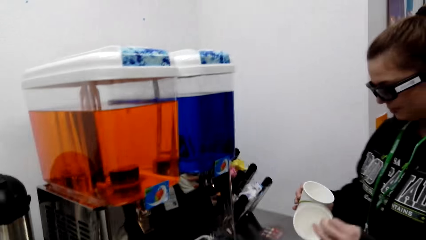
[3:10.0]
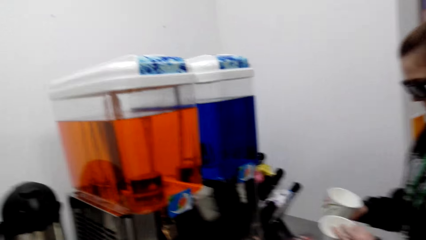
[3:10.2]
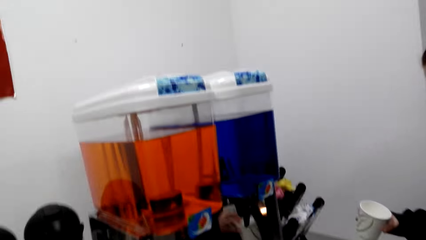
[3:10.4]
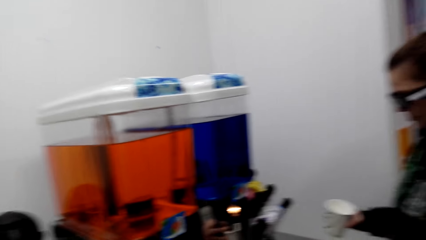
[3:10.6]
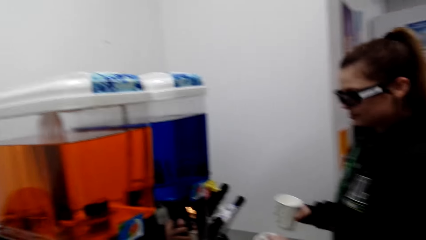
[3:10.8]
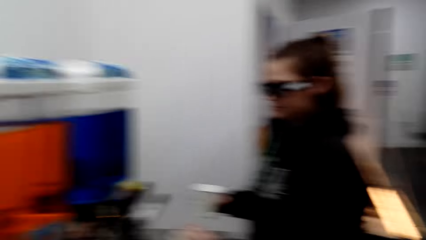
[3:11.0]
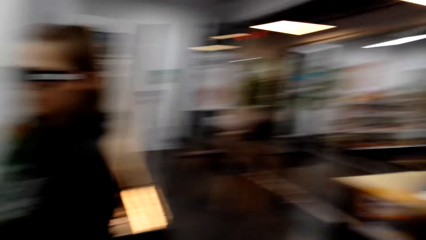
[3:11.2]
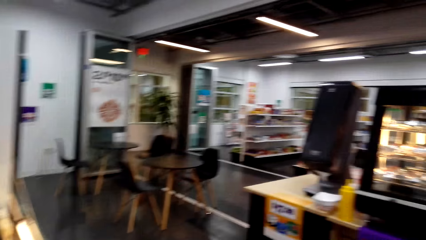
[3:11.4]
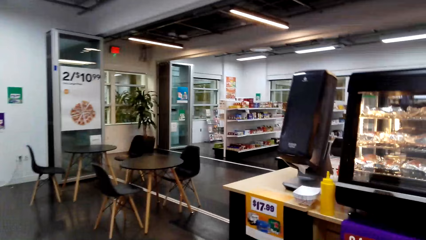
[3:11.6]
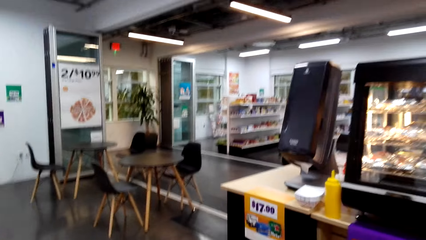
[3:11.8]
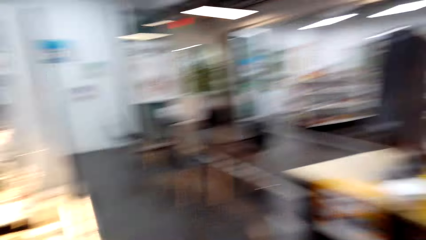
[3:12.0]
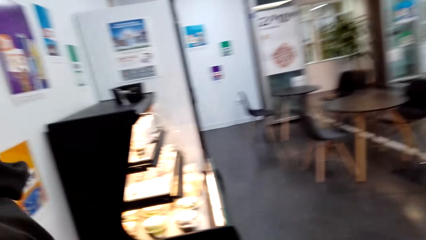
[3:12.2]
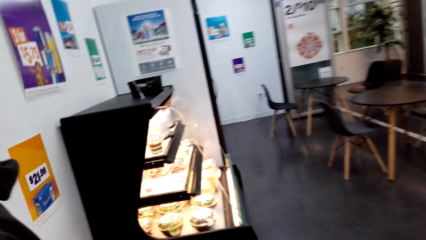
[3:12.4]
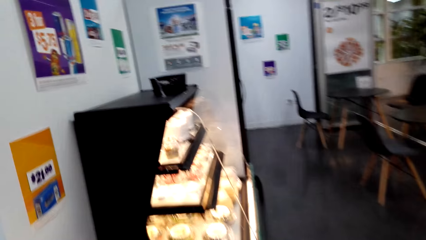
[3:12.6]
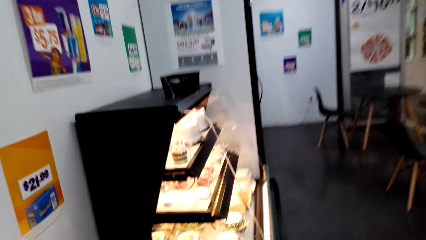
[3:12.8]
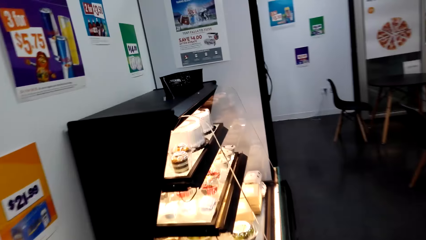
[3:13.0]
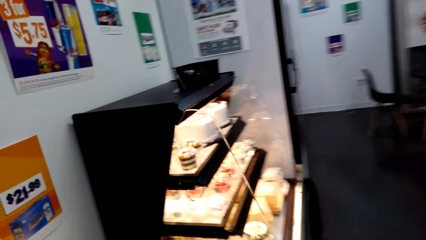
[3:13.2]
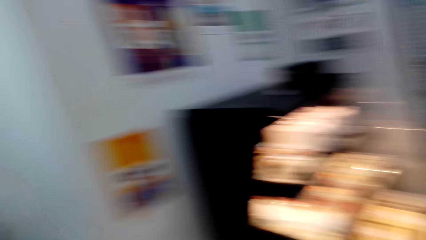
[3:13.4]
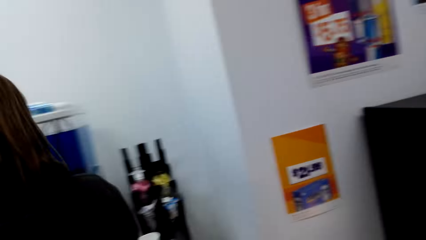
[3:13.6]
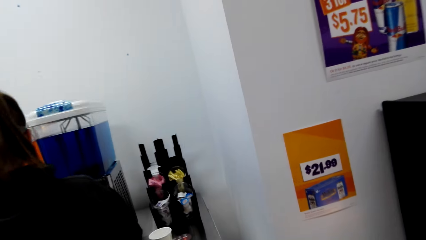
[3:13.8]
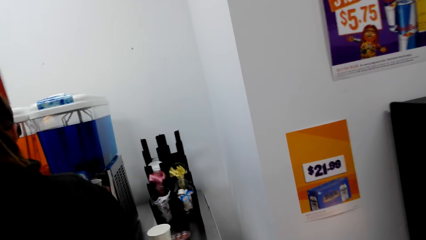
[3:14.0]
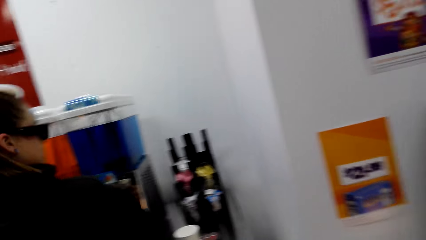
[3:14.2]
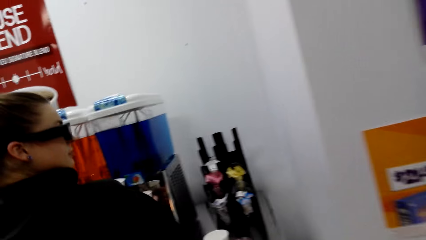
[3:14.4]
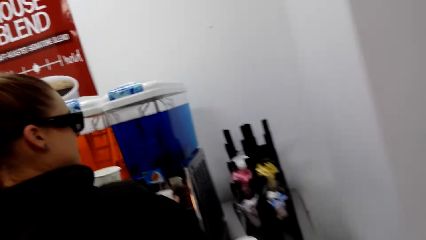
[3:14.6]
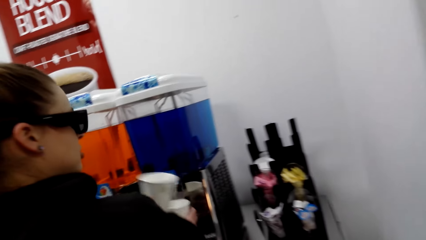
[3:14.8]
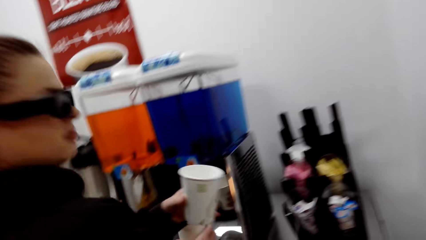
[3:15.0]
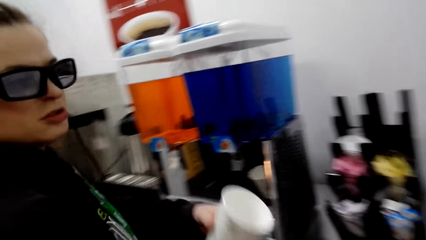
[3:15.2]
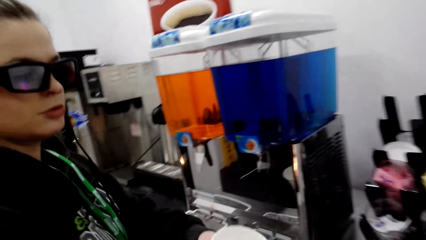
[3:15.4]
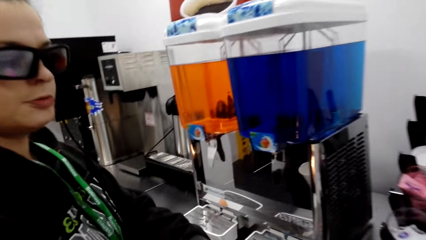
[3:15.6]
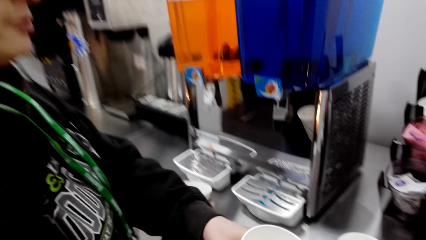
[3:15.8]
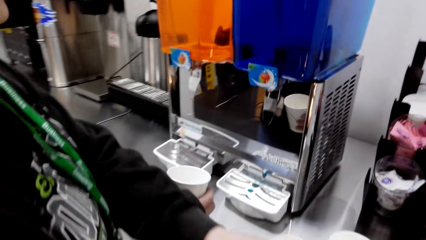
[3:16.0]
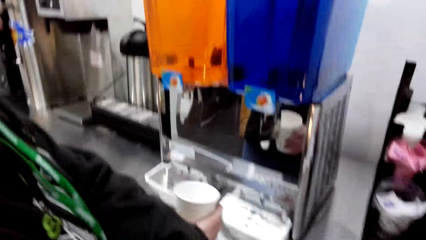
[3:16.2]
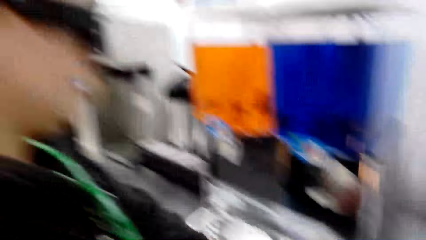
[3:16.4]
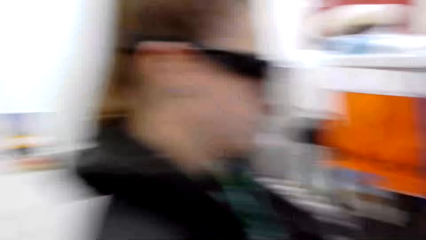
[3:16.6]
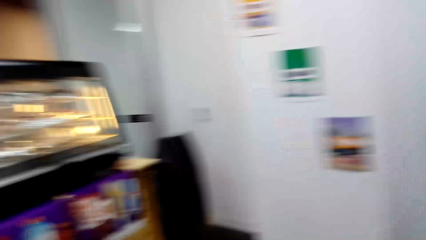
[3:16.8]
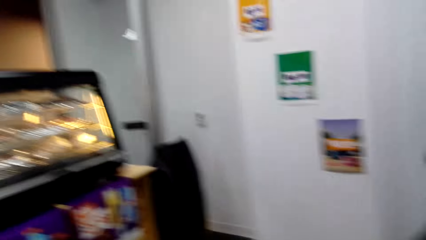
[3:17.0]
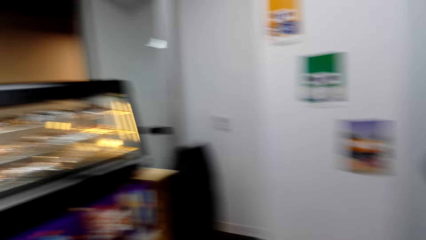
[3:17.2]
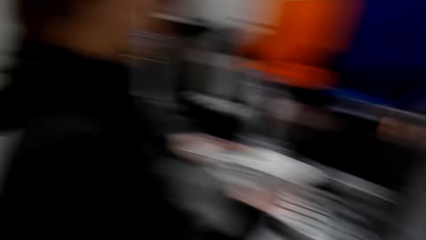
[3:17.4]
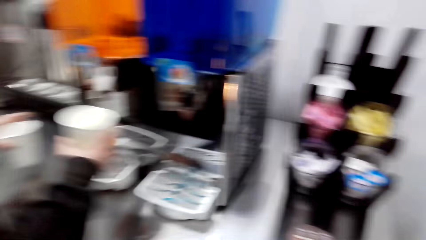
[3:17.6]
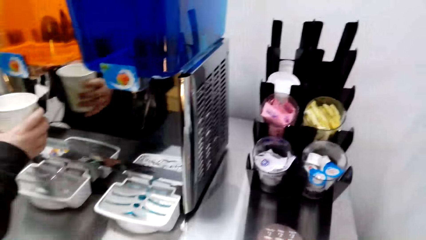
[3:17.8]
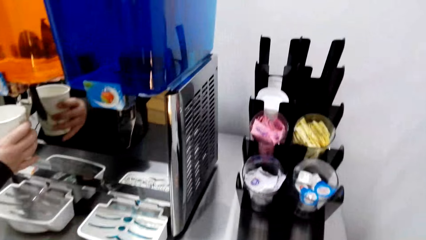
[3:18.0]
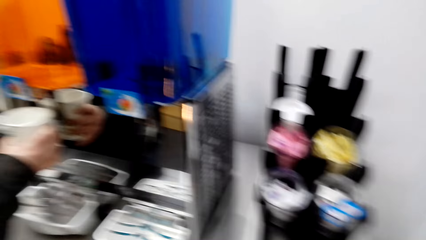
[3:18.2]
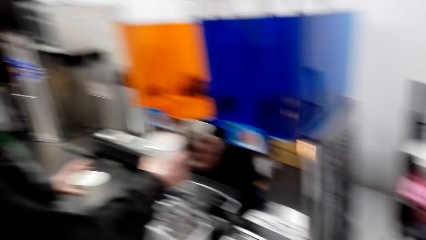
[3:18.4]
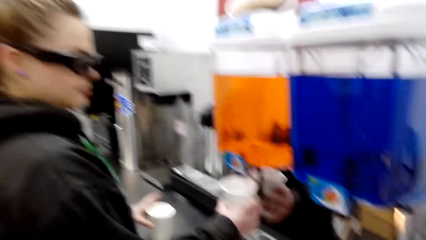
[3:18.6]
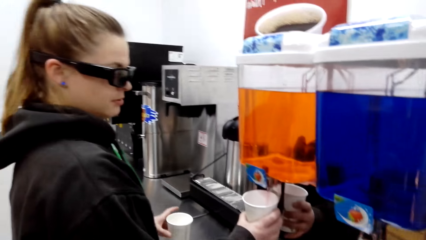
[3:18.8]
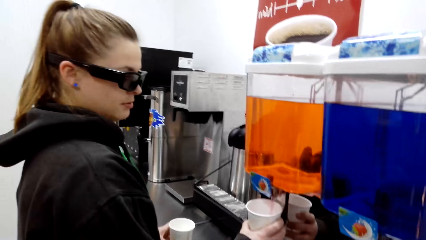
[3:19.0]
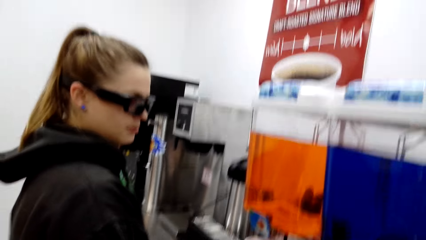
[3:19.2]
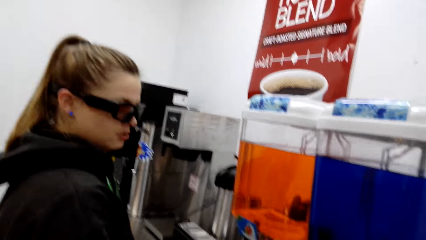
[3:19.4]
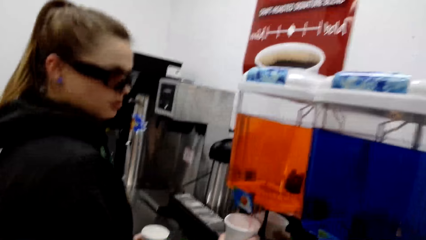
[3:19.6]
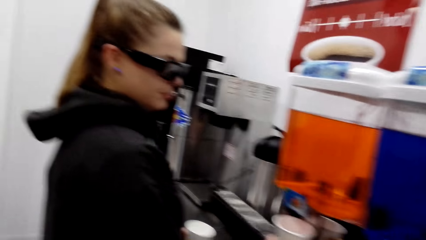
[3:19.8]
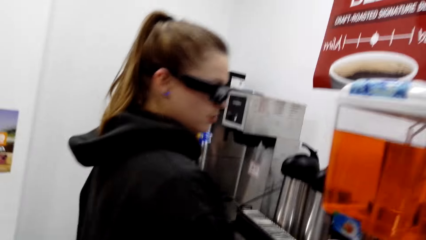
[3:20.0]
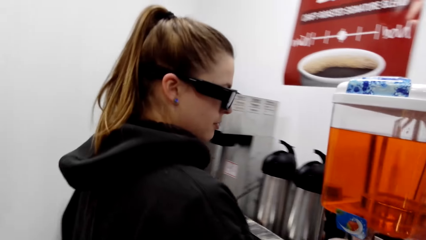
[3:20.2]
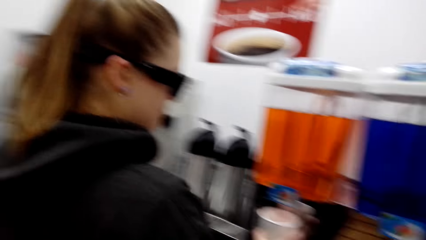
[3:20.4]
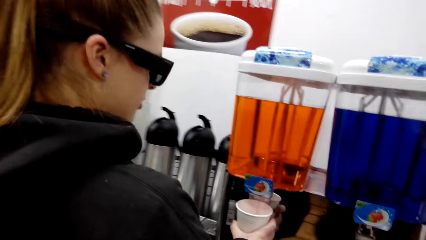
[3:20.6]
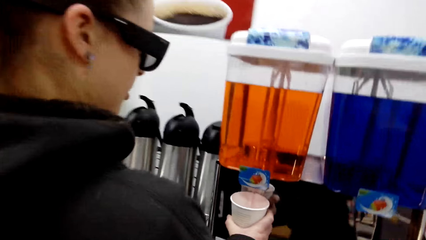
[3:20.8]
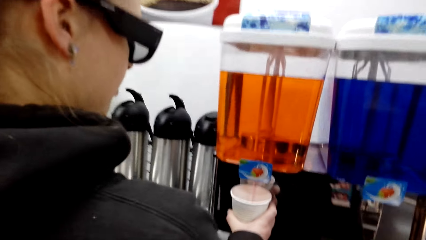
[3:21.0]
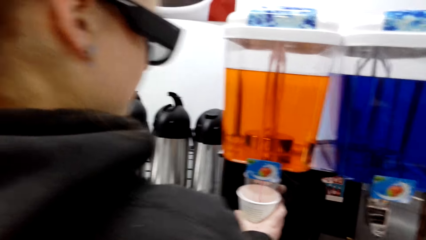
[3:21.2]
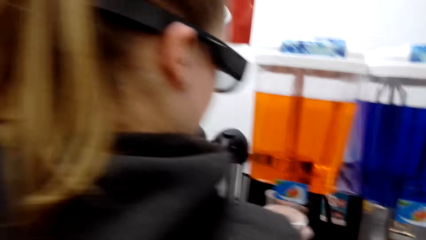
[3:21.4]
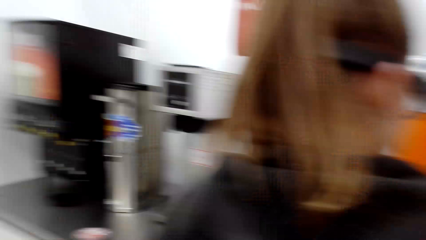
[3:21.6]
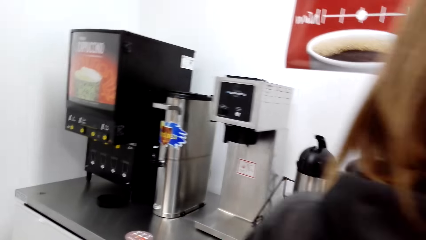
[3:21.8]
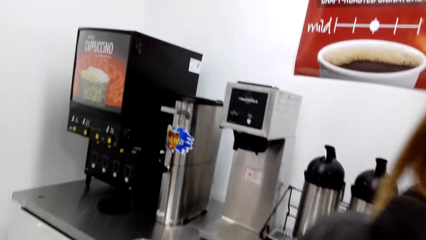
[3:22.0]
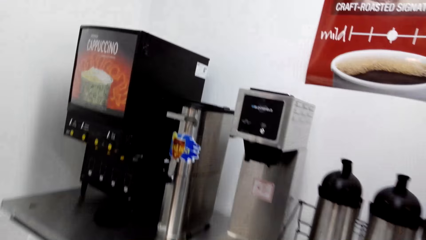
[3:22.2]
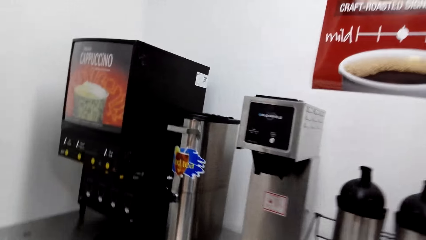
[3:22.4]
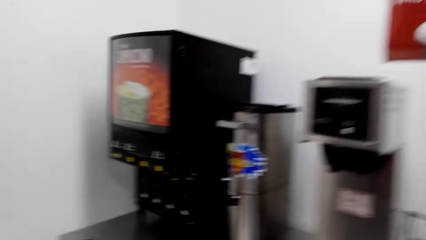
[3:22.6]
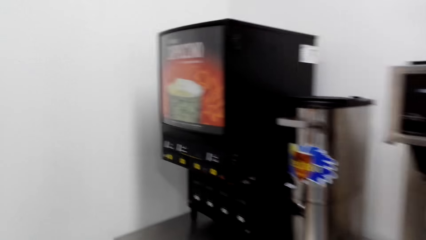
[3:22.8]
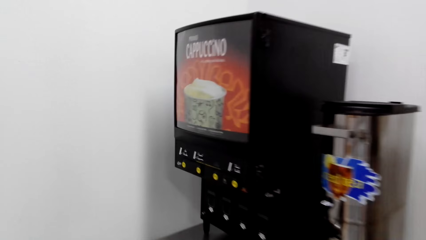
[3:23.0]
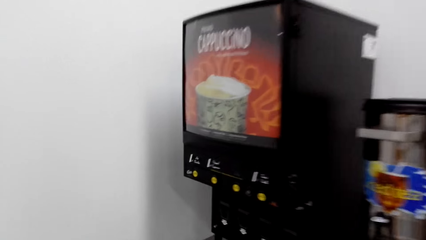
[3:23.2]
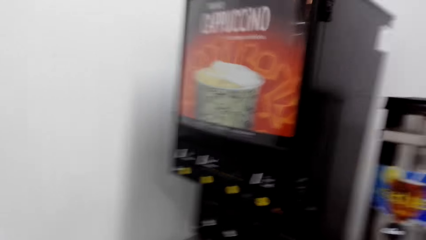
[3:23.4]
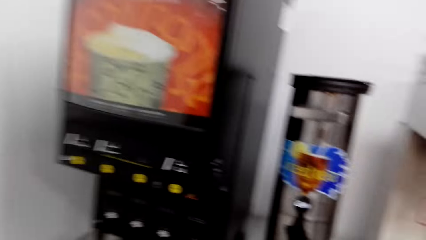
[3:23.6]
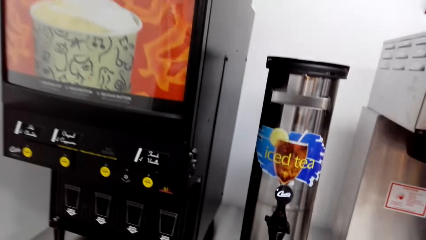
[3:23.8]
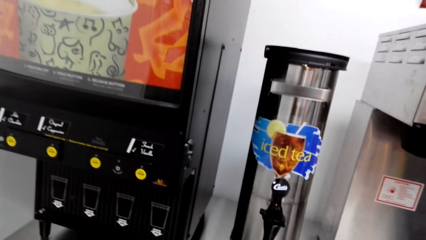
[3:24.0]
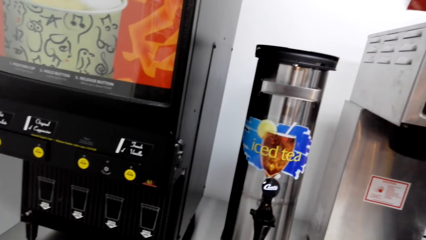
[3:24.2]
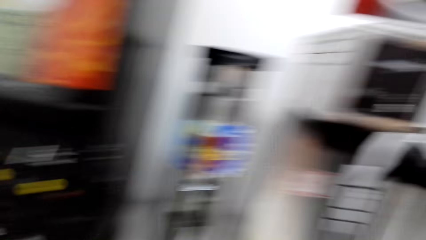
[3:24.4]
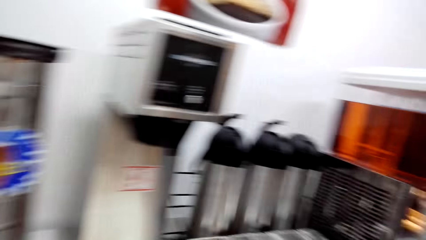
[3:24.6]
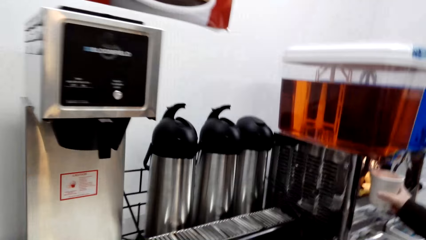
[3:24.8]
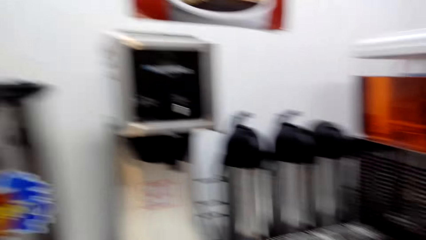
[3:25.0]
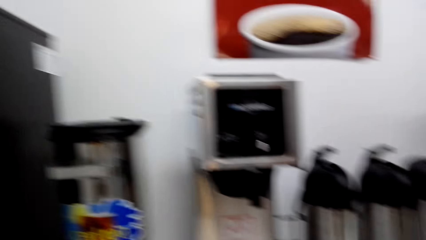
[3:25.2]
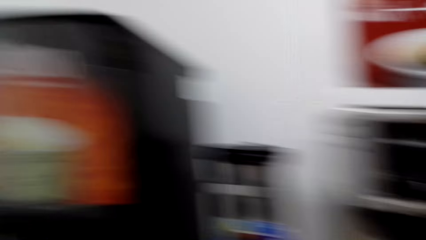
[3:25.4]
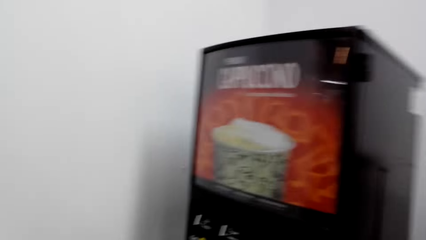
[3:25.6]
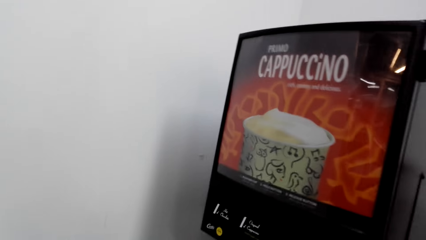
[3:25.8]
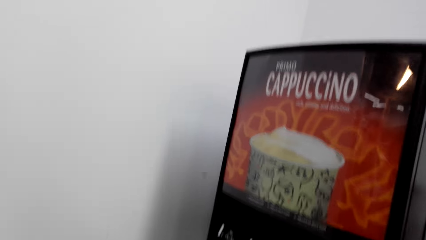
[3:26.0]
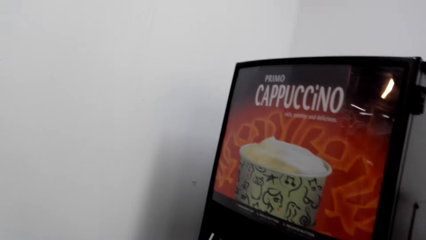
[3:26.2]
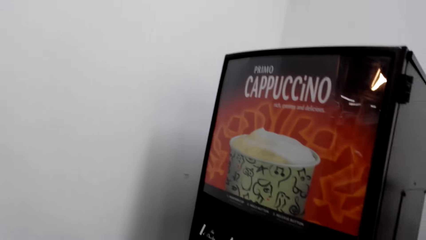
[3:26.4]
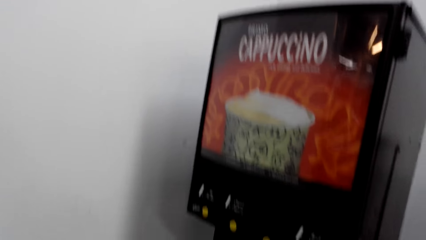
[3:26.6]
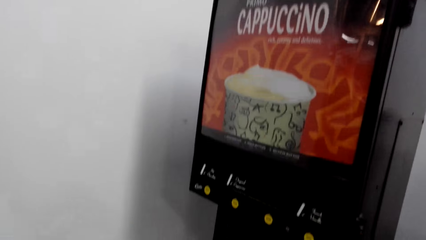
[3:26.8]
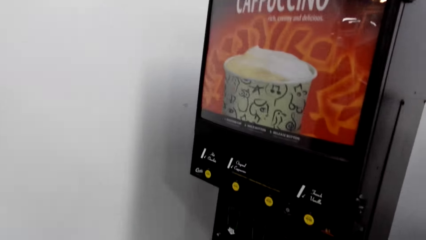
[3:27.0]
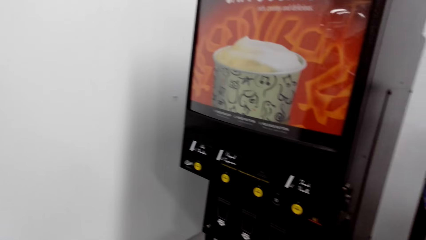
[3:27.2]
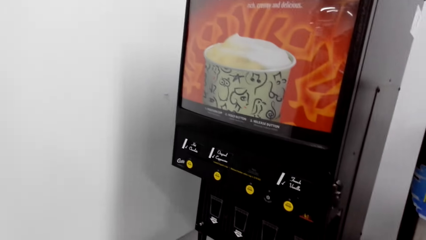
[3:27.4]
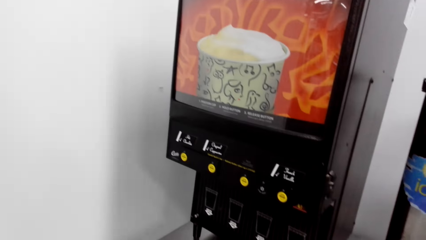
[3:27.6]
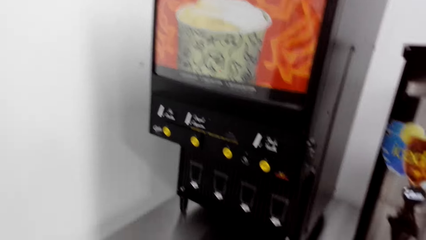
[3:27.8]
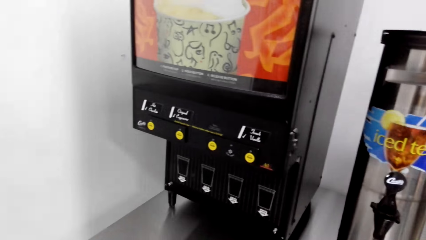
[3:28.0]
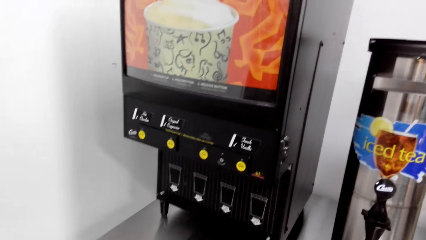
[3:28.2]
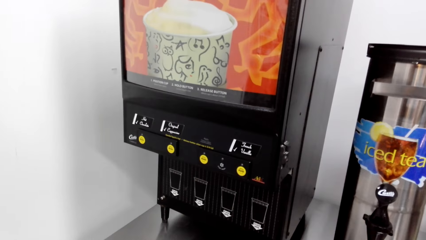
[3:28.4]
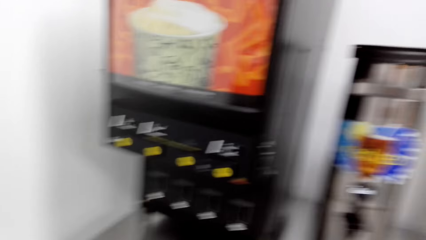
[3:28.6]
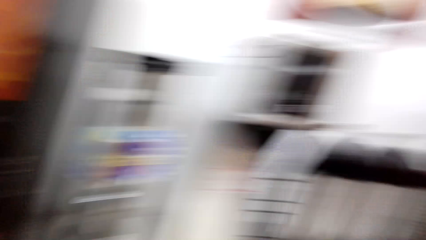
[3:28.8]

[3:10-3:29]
A woman opens a tin and stares at the tumblers. The camera wearer looks around and walks in the mall. The woman gives the tin to the camera wearer. The camera wearer moves the camera around the room and looks around. The woman fetches juice from the dispenser. The camera wearer looks around, walks towards the fridge, converses with the woman and stares at the cappuccino fridge.
